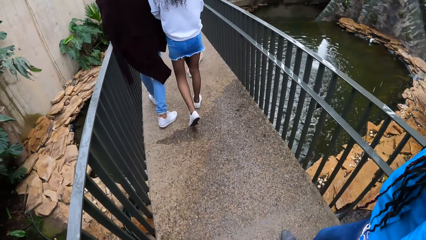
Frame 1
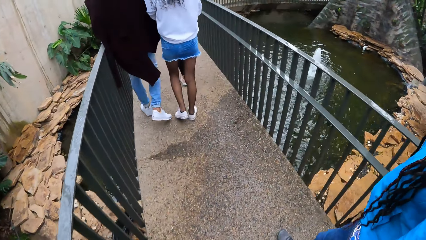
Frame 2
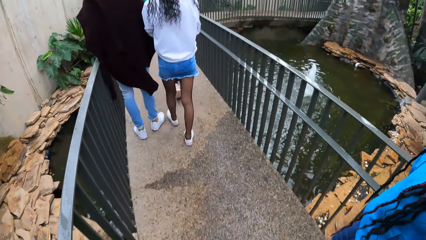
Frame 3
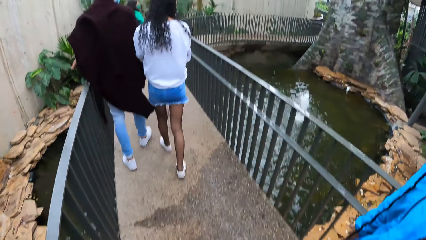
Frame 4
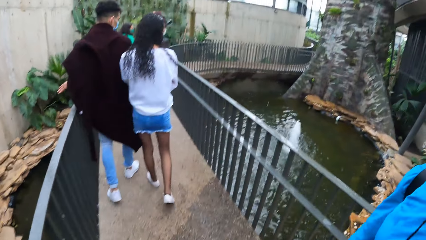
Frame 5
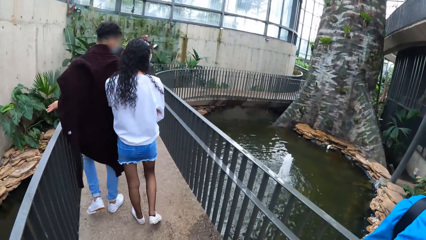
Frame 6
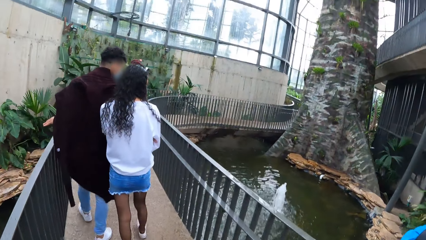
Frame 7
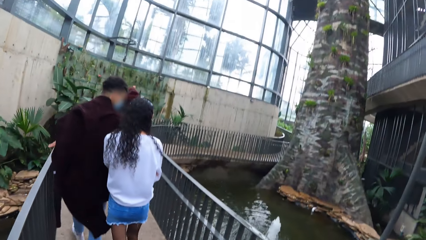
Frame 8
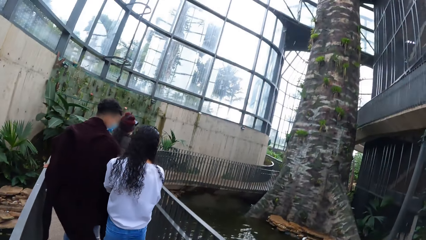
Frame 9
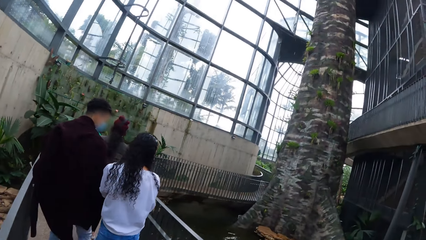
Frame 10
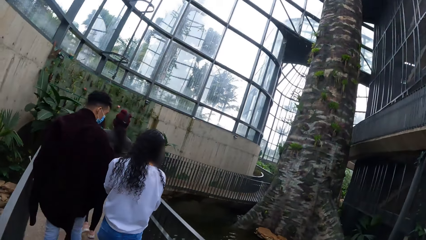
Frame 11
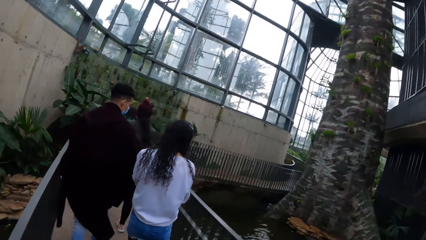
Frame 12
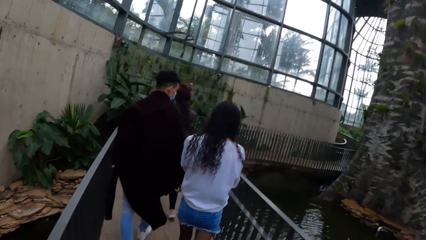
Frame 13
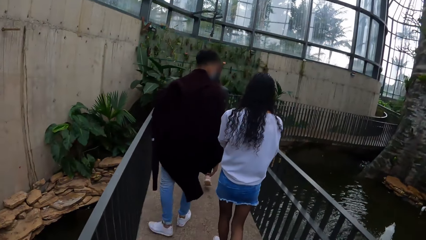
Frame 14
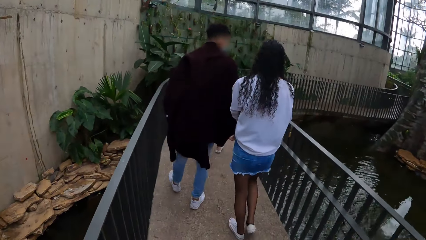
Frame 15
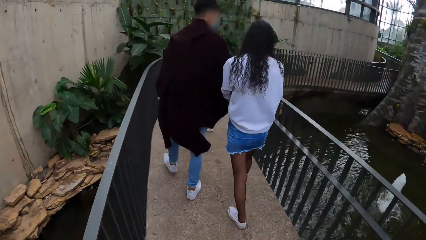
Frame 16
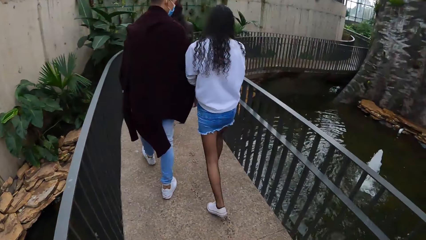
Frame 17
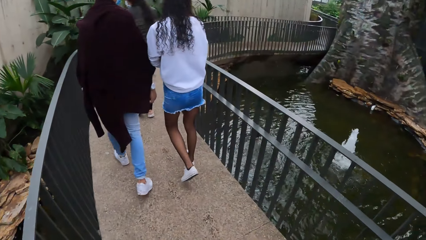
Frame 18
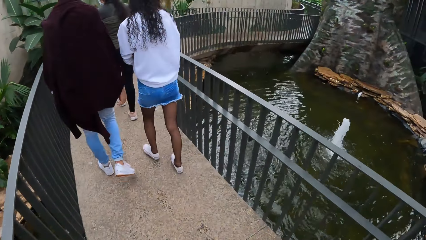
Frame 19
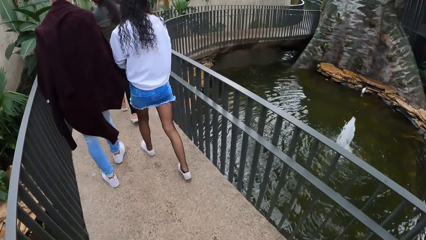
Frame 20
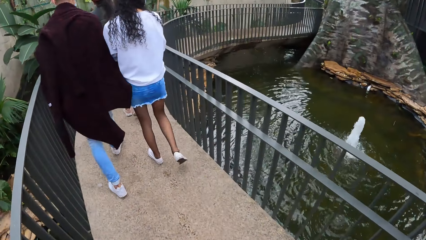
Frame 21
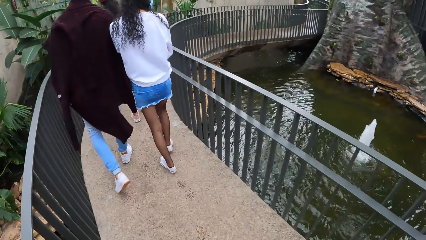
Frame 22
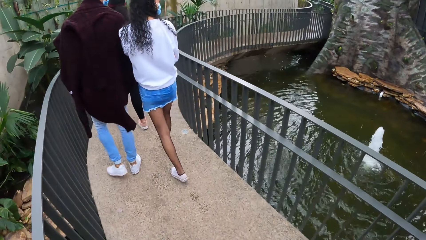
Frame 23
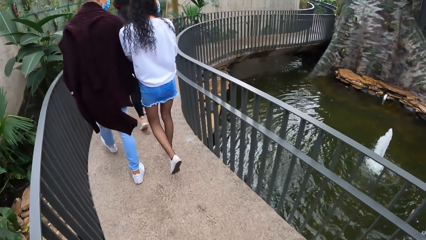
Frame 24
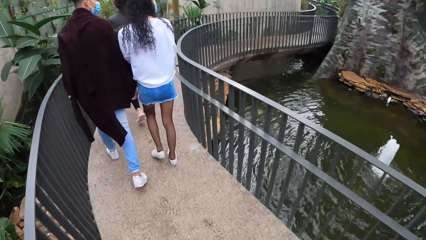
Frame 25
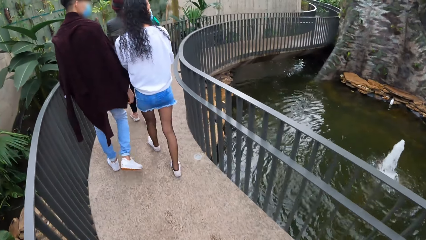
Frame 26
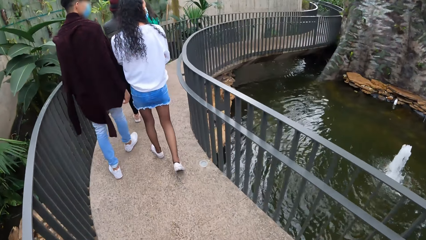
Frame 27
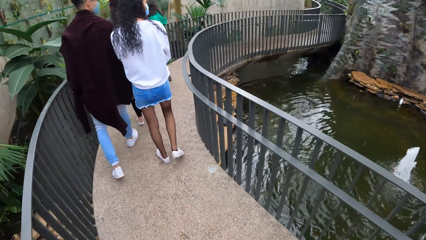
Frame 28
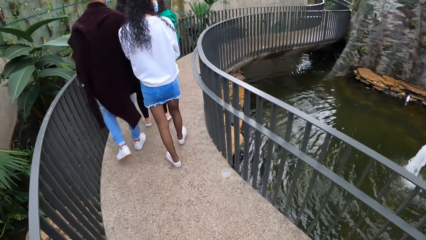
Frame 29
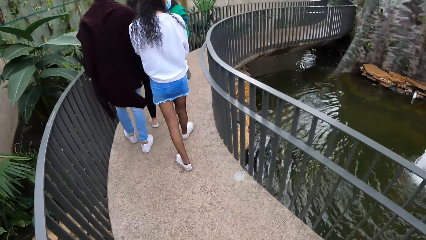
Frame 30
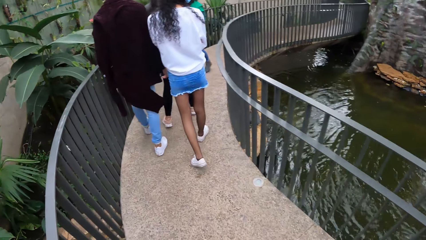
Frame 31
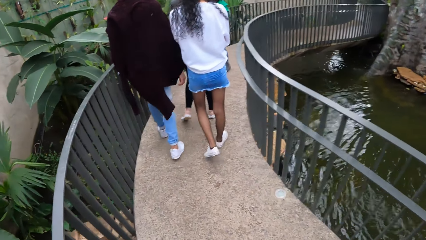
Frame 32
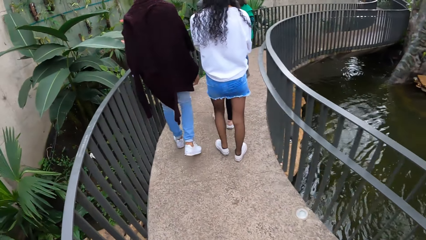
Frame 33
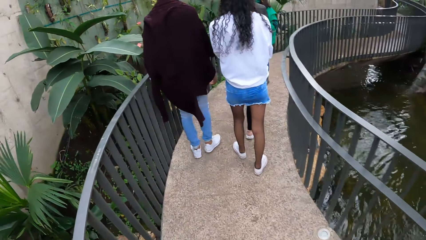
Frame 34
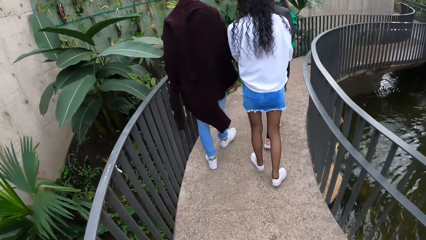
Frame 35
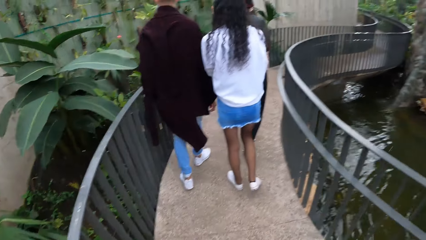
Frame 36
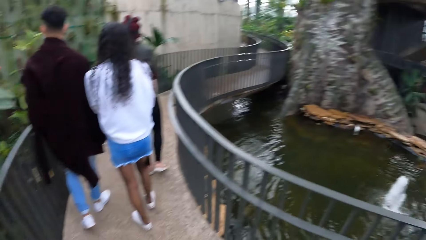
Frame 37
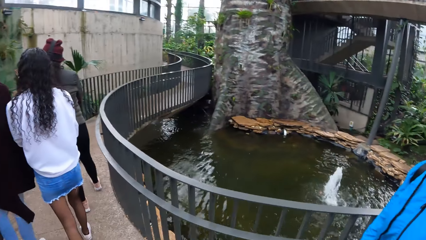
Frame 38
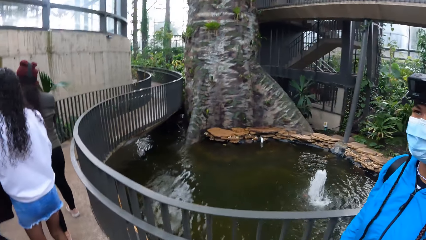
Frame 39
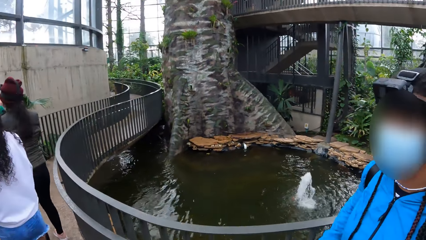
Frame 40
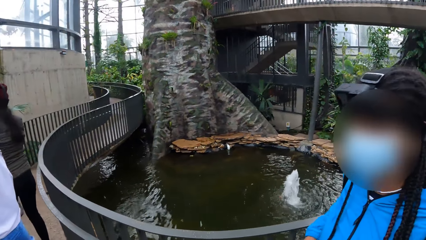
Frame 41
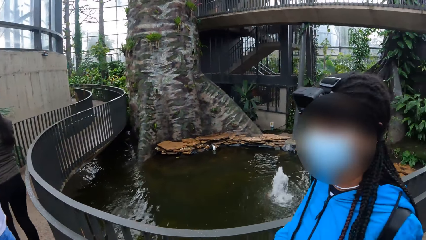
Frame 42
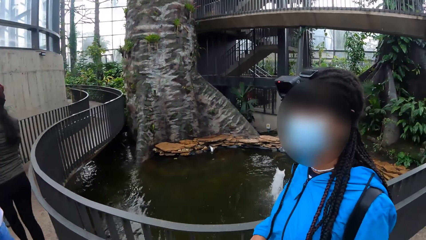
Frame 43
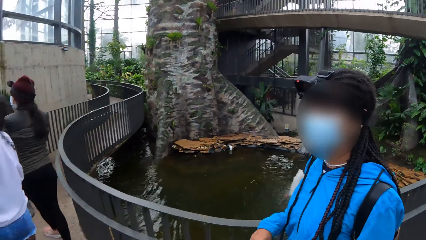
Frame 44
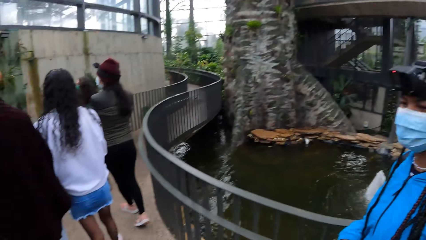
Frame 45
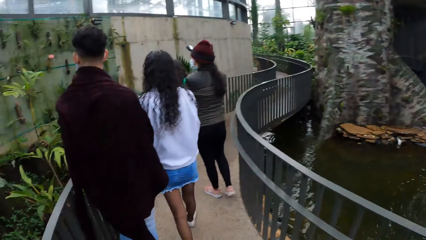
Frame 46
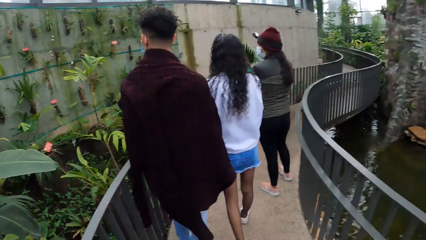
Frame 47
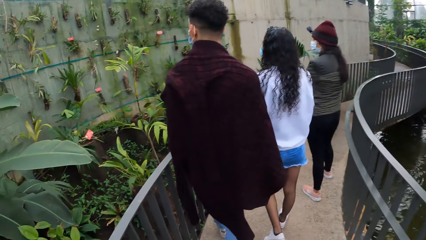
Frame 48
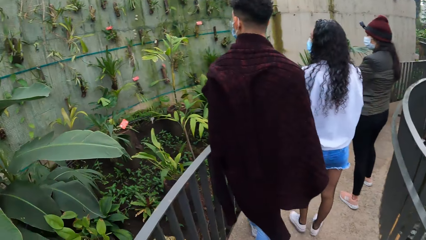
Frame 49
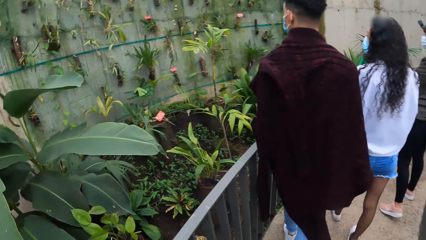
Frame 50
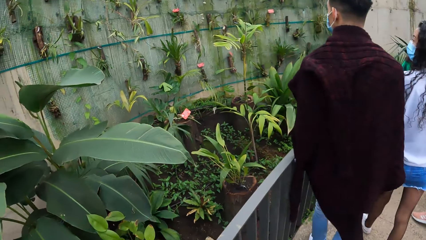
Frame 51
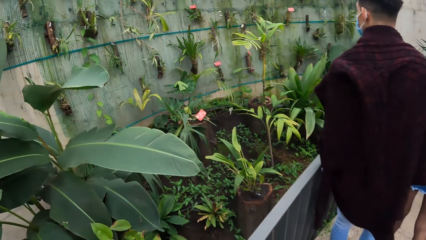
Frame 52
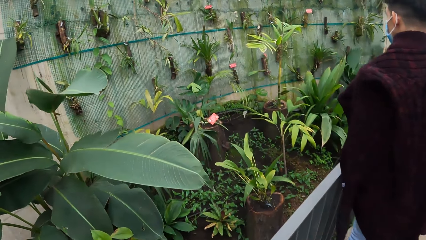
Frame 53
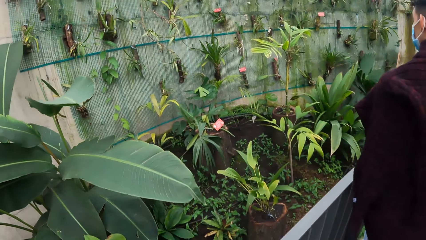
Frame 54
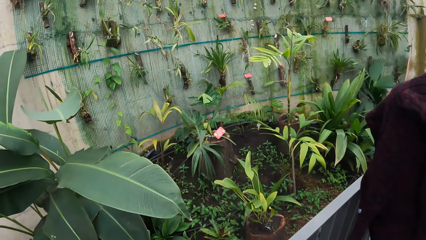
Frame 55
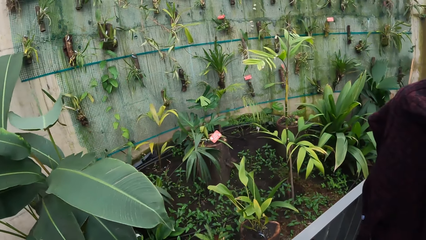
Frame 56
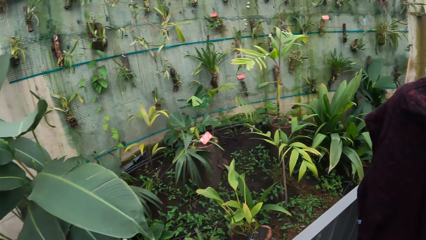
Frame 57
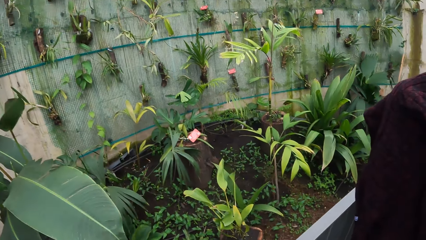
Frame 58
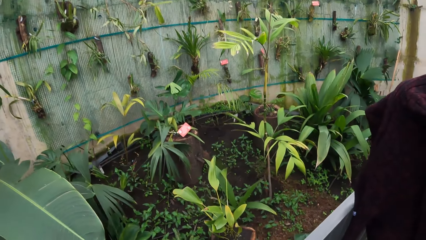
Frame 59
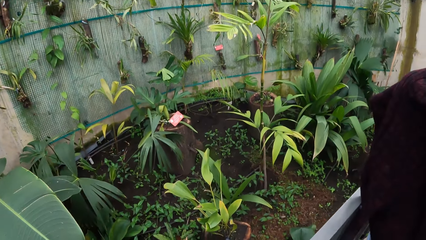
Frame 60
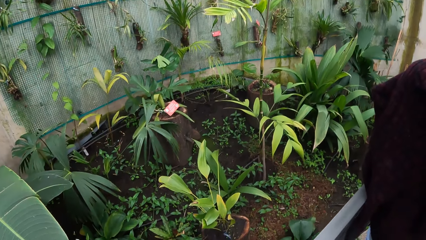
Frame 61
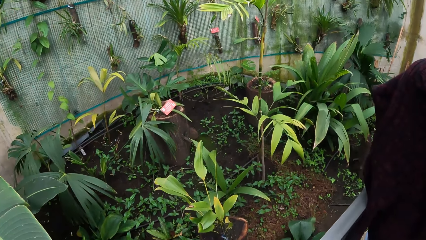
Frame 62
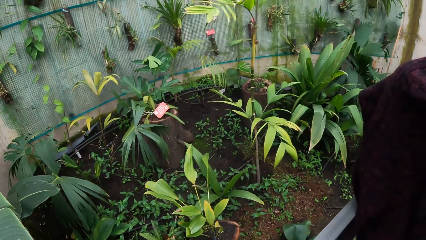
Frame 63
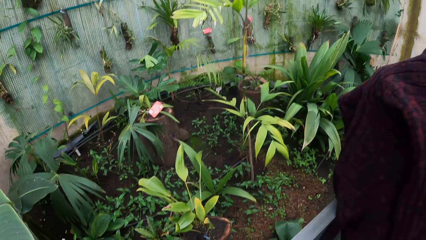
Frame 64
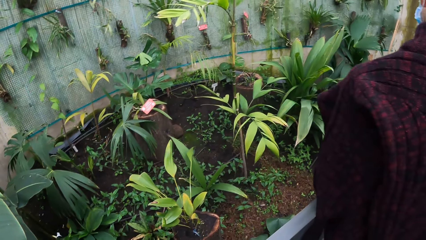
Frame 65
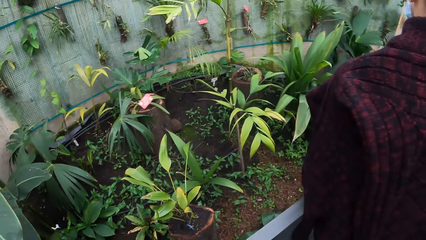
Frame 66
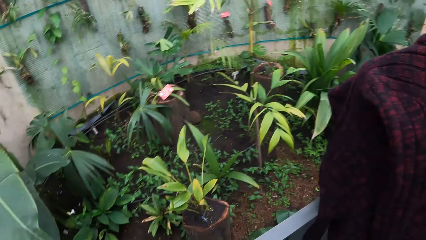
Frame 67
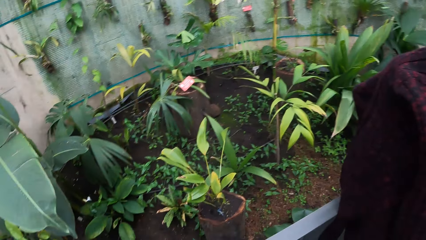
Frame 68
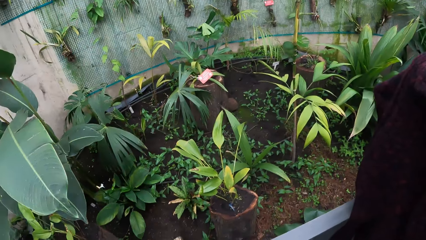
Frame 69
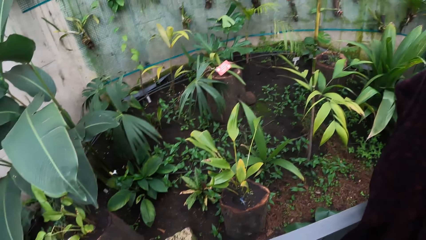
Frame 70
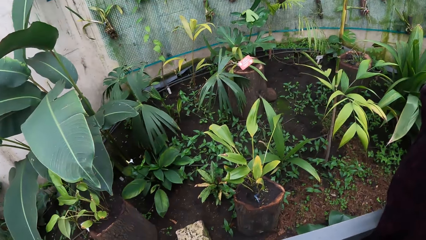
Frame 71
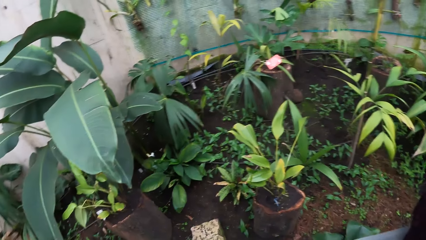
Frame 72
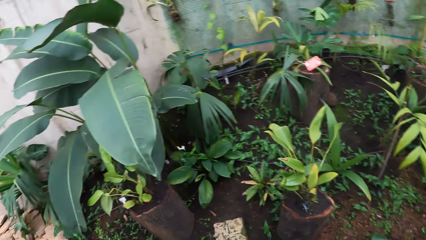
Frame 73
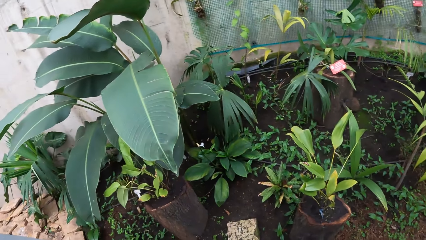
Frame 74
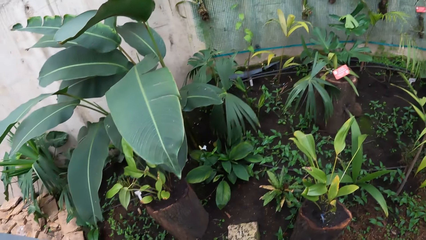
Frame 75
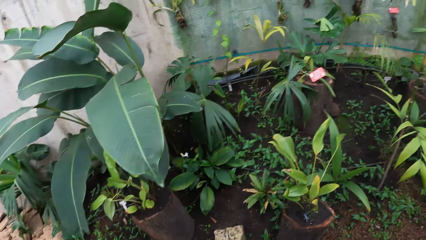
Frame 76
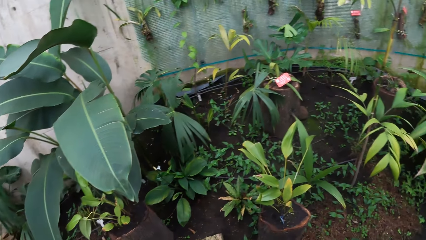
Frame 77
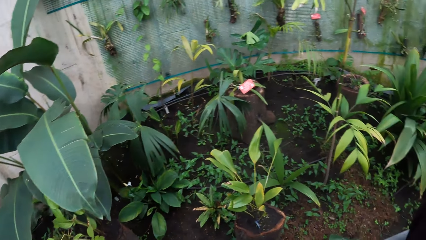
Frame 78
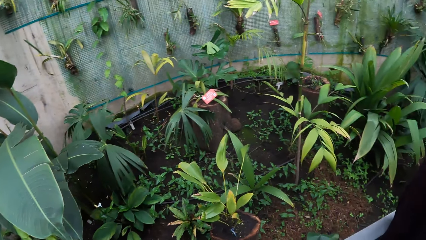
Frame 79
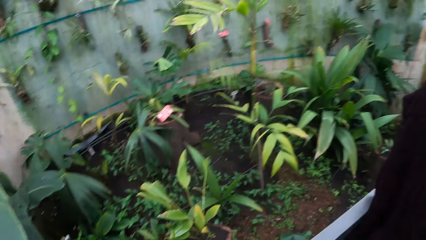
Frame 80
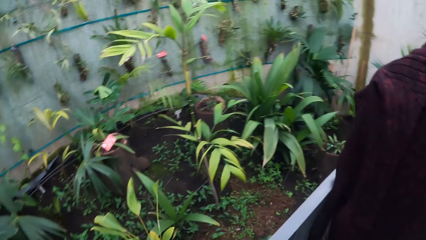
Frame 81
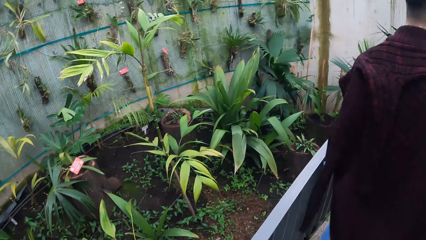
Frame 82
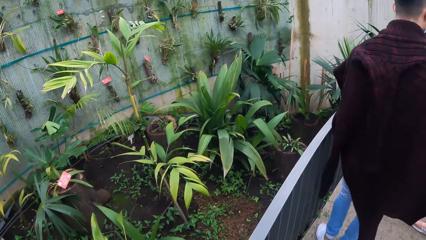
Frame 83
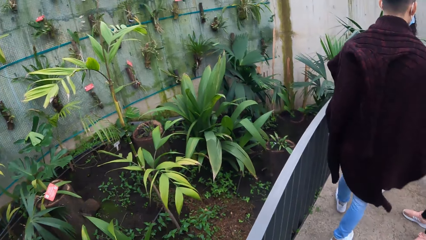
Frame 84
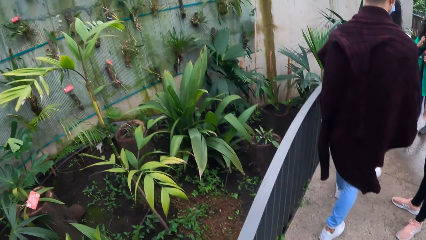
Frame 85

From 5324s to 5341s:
A lady walks next to the camera wearer. The camera wearer looks at the plants.
